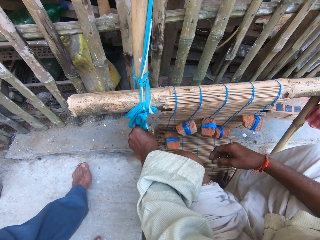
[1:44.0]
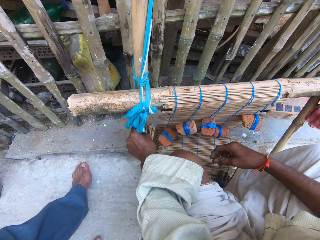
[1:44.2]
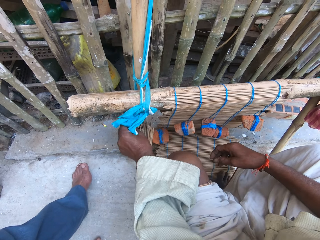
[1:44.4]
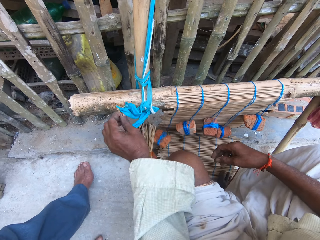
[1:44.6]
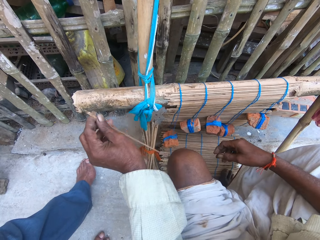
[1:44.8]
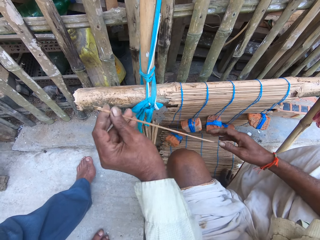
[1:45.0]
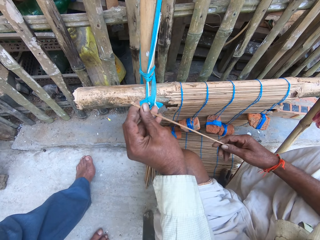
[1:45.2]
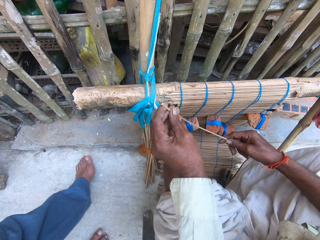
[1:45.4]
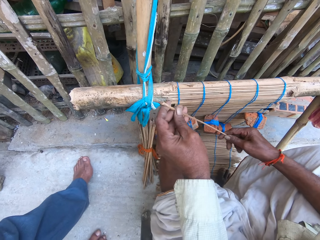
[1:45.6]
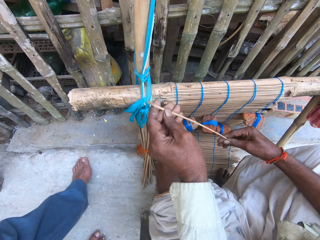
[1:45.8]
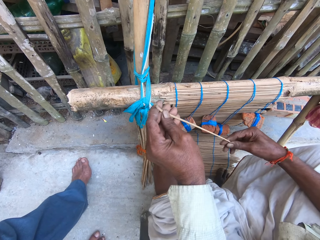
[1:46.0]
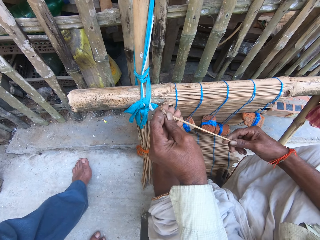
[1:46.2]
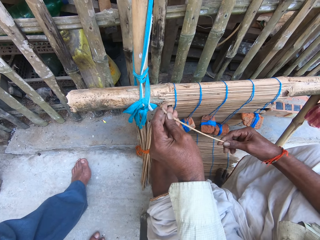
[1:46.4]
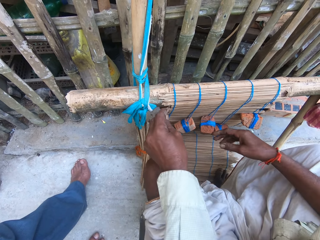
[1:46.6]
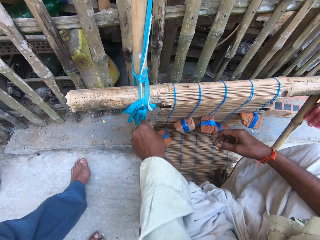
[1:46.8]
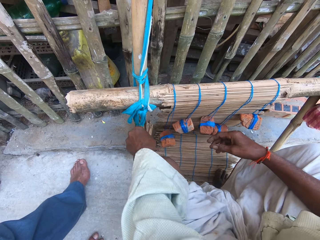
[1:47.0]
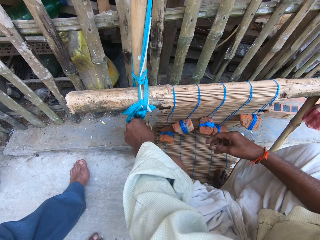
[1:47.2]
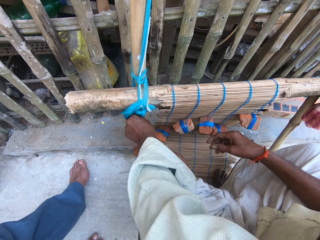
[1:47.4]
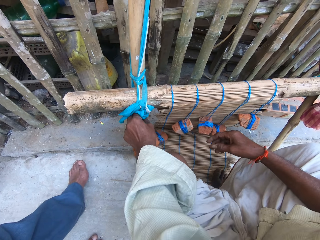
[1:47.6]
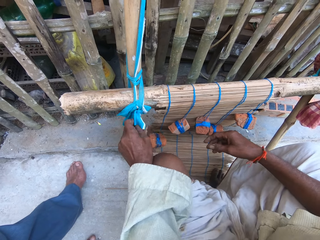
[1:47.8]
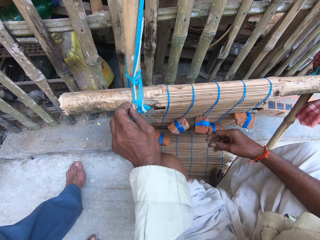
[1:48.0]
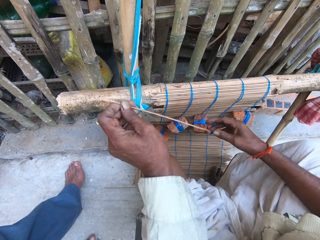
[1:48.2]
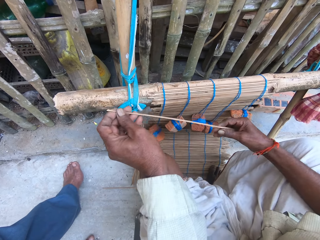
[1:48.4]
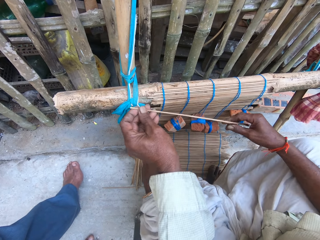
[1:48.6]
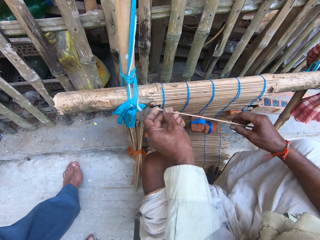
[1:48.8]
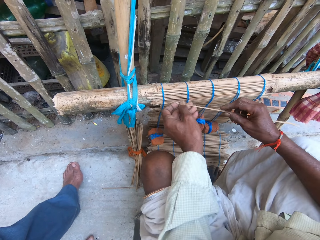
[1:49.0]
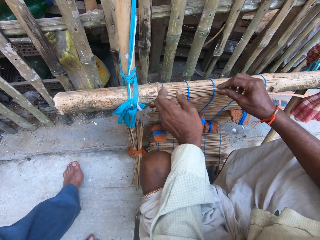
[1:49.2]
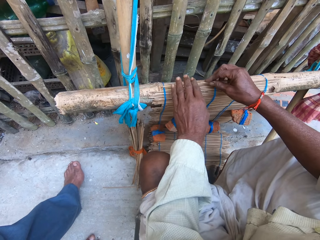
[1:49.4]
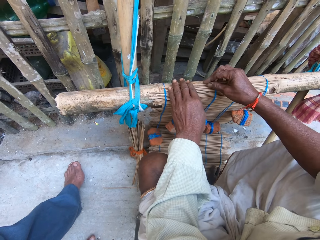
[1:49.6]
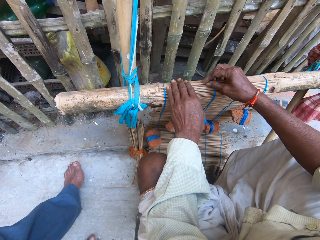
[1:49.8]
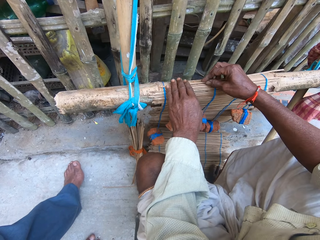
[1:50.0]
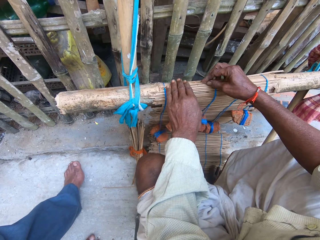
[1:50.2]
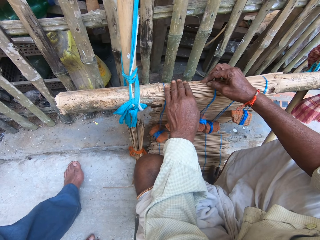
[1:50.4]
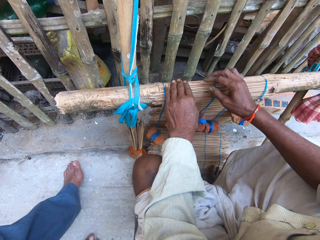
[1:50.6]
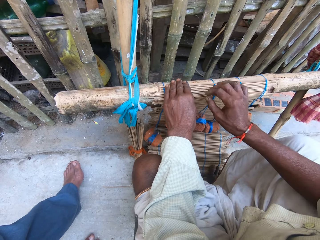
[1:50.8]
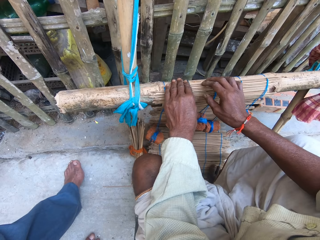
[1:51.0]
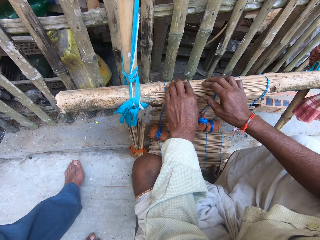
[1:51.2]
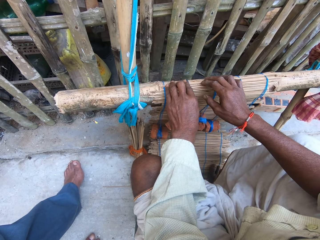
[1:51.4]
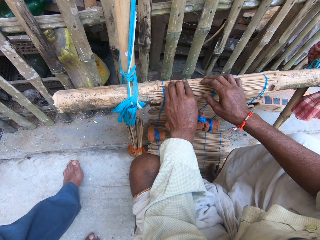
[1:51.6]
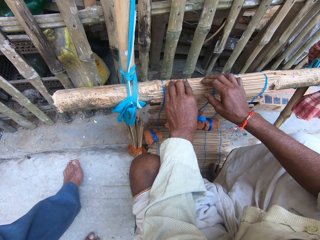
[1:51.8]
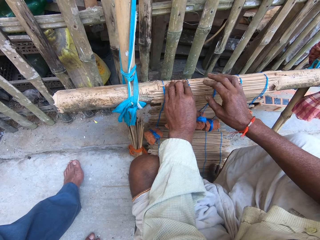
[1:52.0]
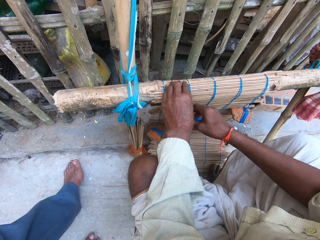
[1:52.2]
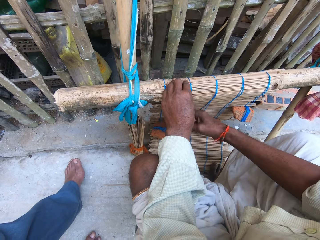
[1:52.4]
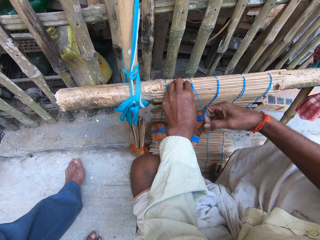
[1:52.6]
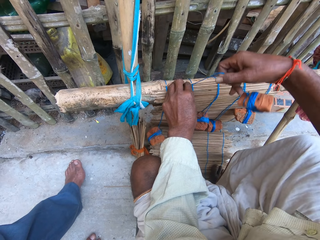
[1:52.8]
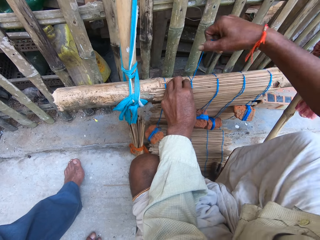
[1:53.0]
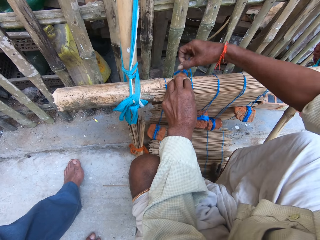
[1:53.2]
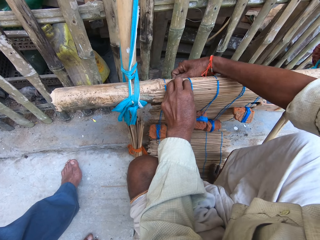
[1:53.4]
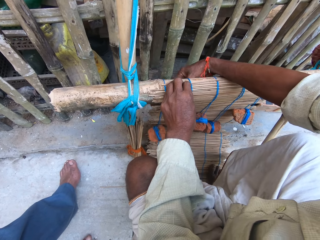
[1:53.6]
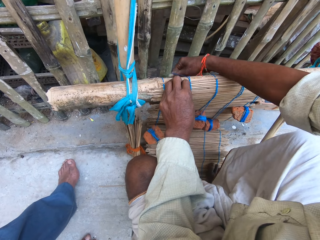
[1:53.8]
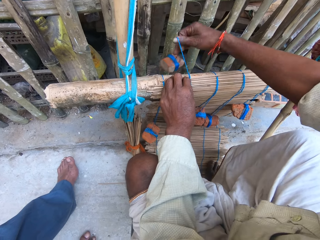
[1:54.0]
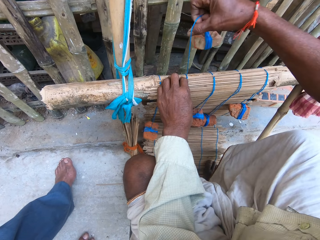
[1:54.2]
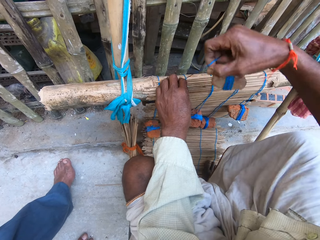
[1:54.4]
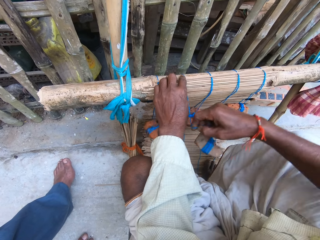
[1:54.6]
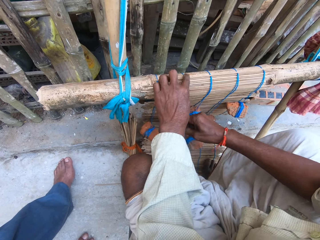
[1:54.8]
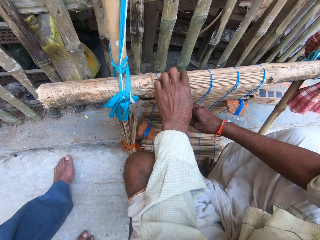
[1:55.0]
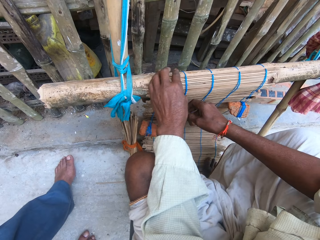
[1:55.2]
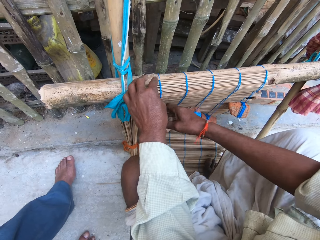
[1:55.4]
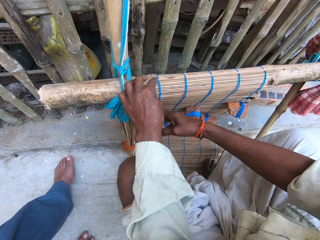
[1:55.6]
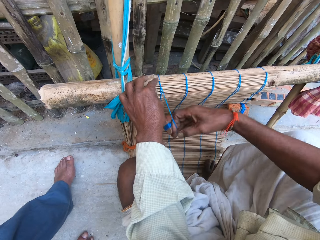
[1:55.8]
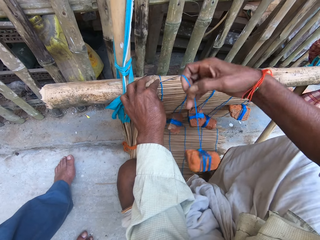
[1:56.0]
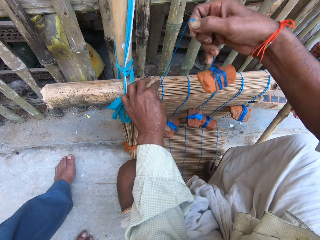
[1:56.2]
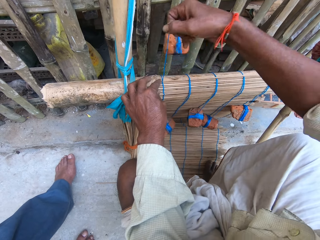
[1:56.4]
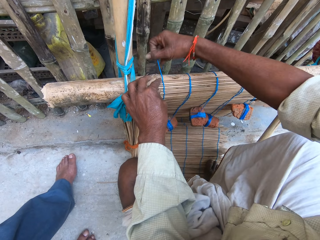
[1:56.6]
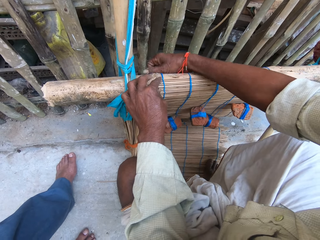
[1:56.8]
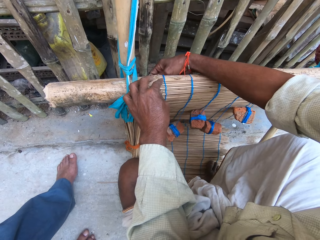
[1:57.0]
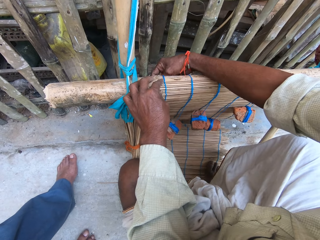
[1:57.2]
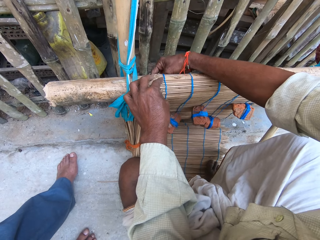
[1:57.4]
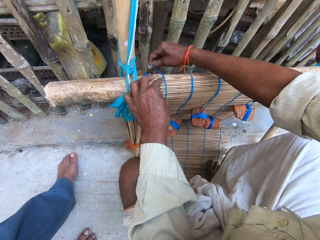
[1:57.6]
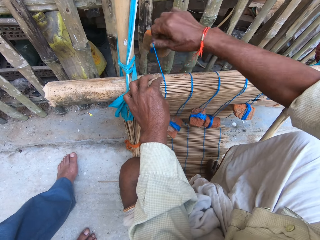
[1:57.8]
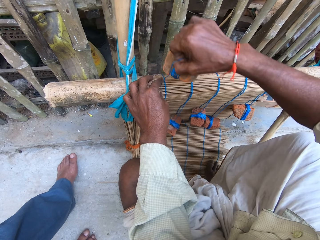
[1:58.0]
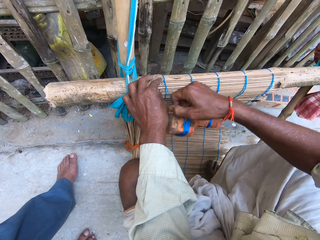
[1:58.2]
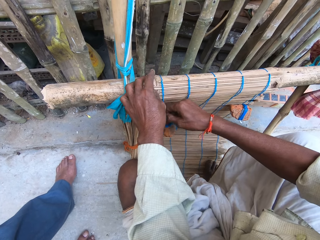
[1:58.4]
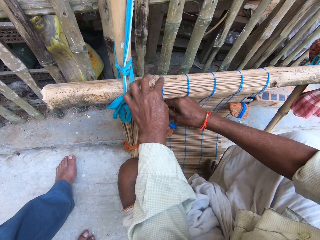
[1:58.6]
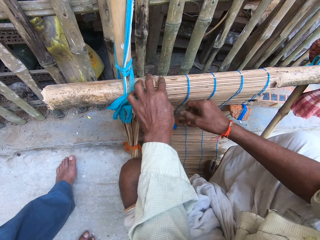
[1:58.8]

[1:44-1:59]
The camera wearer pulls out another stick from the bundle of sticks with his left hand. He drops the stick on the floor with his left hand. He pulls out another stick from the bundle of sticks with his left hand. He places the sixth stick on the wood with his right hand. He weaves the mat with the fourth thread in his right hand. He ties the stick in the wood. He moves his hand. He weaves the mat with the fifth thread in his right hand. He ties the sticks.

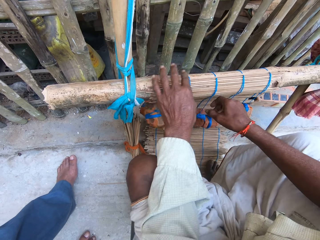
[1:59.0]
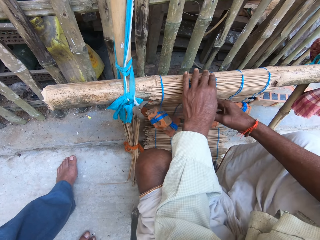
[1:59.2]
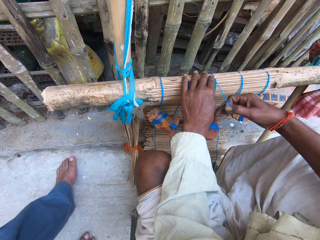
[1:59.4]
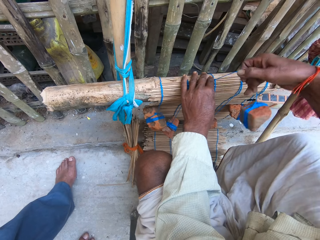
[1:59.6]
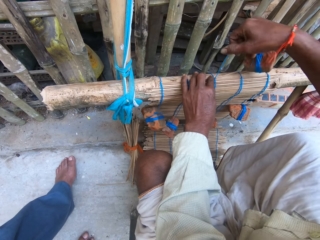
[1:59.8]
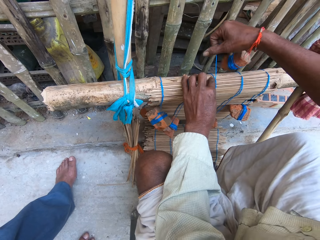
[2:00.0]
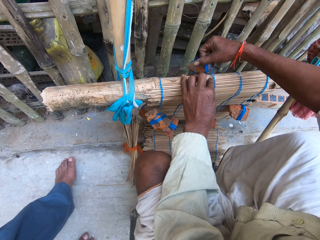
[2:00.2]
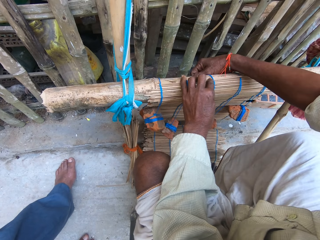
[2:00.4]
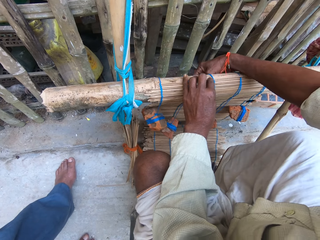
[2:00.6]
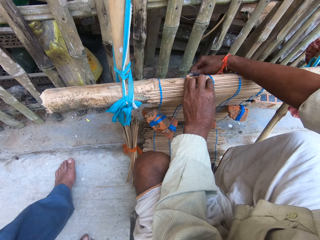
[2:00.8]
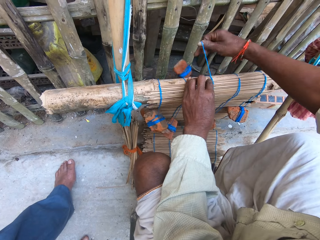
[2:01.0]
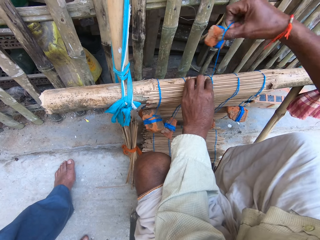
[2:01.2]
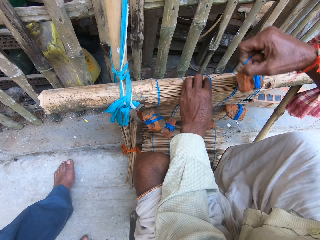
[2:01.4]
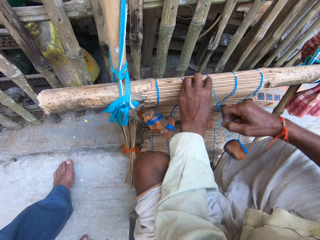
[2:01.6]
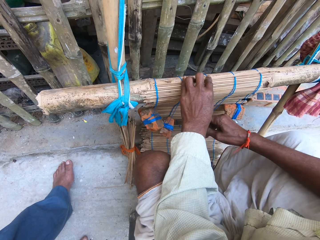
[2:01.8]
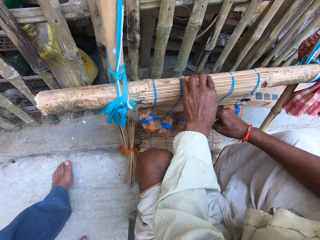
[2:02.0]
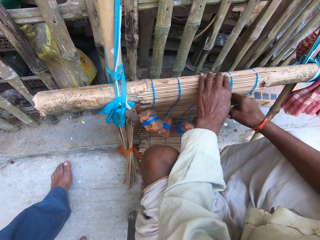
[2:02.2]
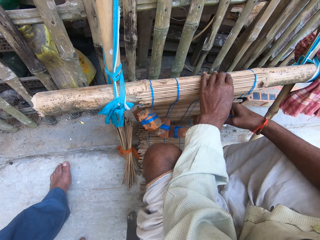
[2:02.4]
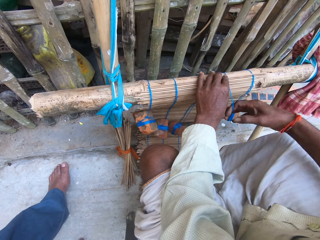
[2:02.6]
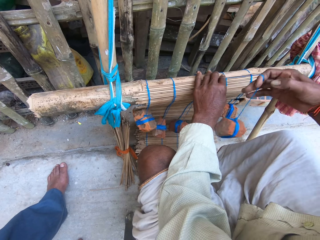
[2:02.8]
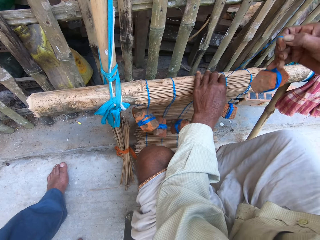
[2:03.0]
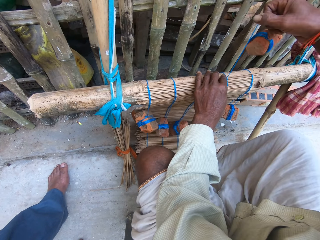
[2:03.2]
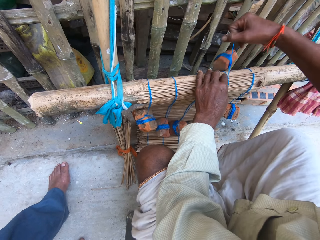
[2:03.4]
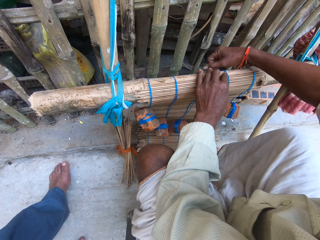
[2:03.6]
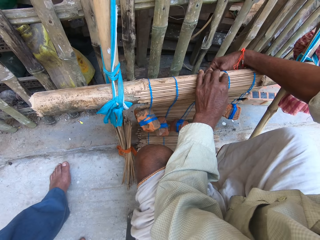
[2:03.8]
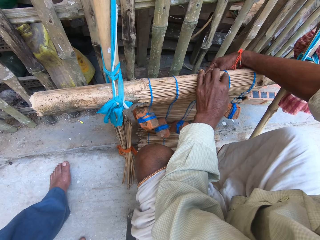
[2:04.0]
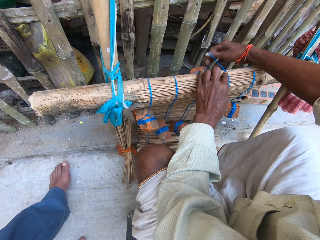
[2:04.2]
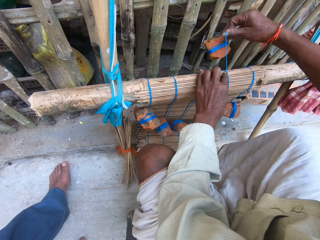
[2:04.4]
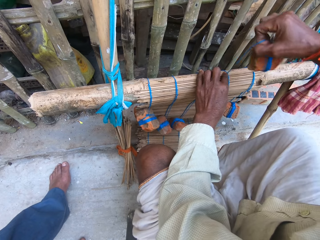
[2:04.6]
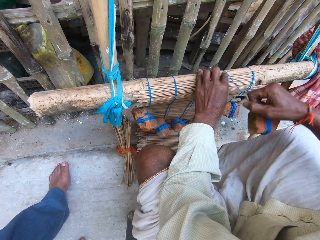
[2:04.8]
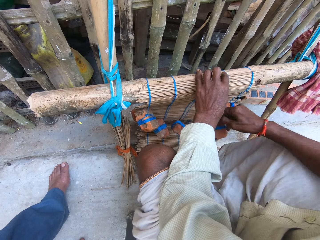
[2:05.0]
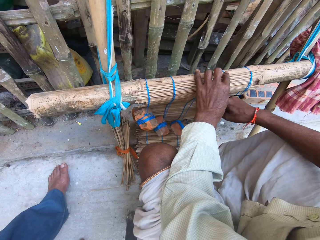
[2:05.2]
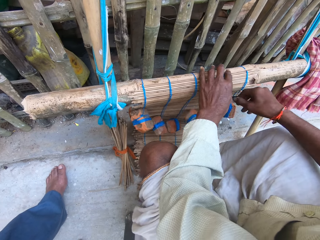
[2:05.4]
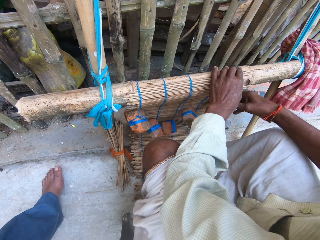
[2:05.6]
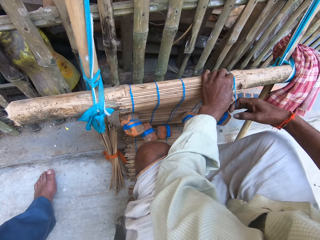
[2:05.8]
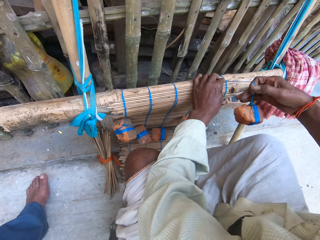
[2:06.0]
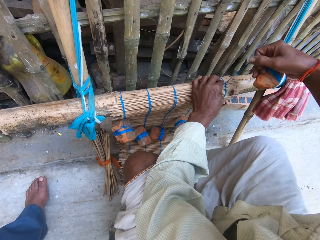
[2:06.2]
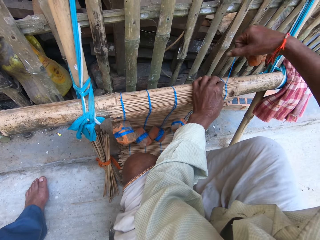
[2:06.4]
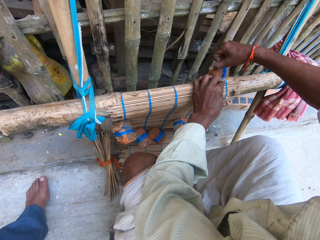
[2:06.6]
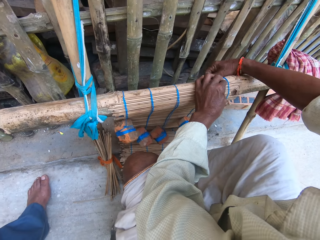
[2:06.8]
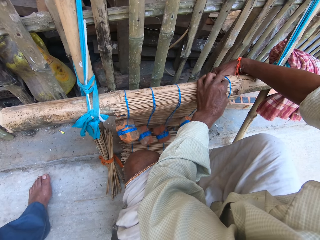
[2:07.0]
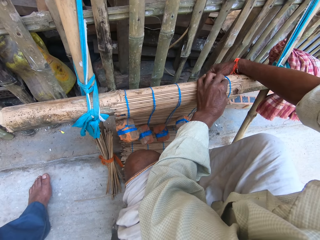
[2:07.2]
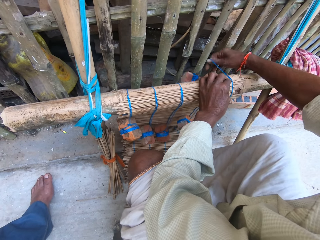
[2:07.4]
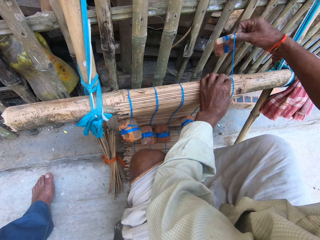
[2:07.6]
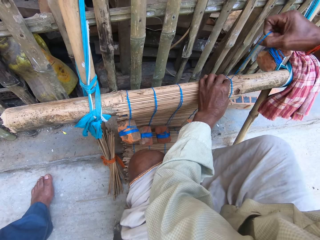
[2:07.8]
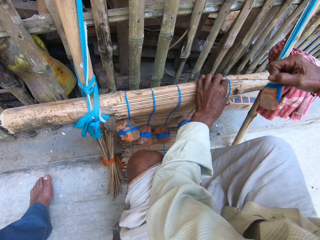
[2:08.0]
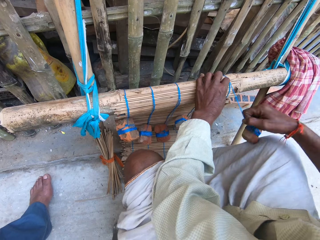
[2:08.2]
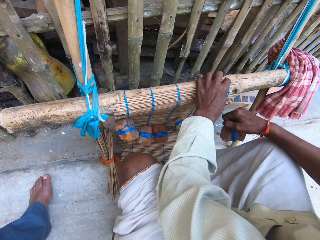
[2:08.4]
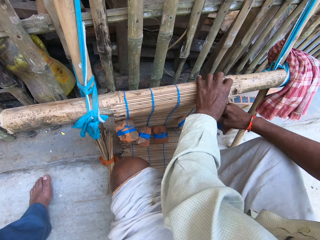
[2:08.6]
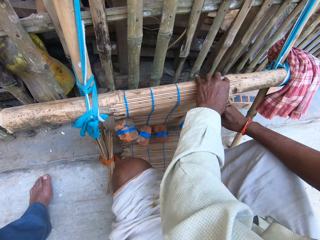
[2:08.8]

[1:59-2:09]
The camera wearer moves his hand. He weaves the mat with the third thread in his right hand. He moves his hand. He moves his hand again. He weaves the mat with the second thread in his right hand. He ties the sticks. He moves his hand. He weaves the mat with the first thread in his right hand. He ties the sticks.
